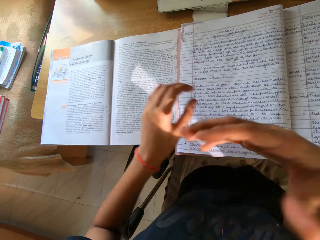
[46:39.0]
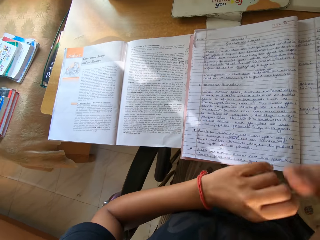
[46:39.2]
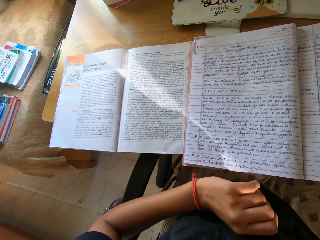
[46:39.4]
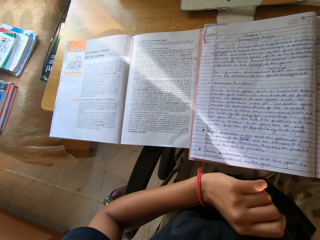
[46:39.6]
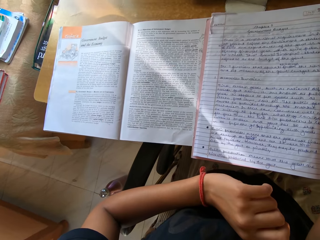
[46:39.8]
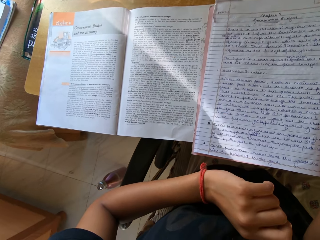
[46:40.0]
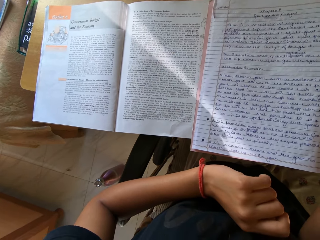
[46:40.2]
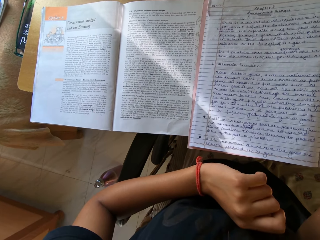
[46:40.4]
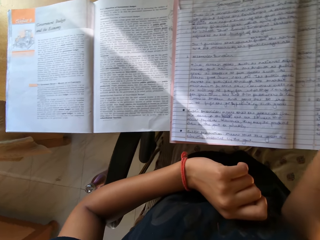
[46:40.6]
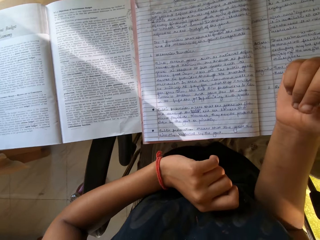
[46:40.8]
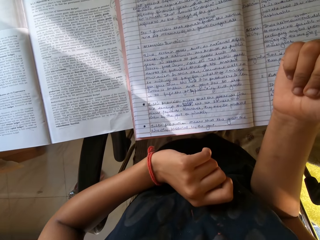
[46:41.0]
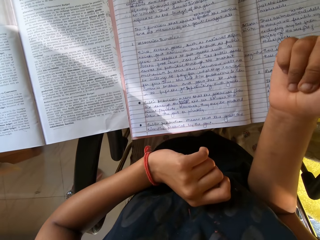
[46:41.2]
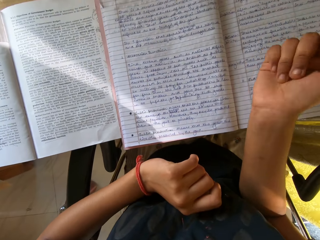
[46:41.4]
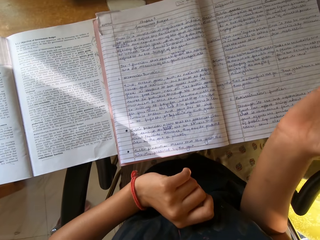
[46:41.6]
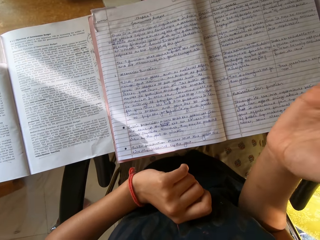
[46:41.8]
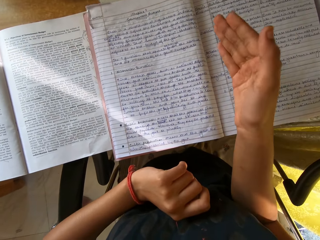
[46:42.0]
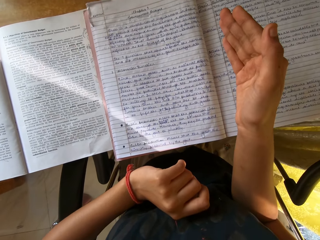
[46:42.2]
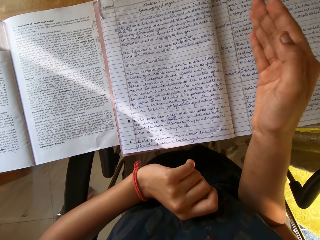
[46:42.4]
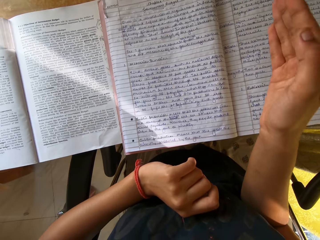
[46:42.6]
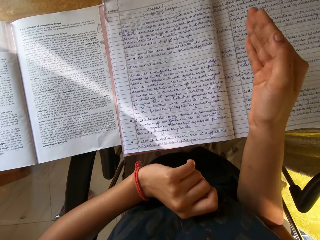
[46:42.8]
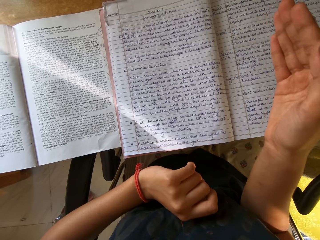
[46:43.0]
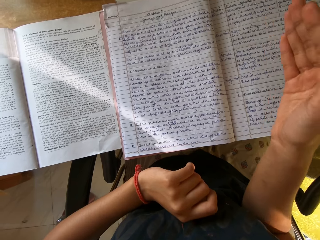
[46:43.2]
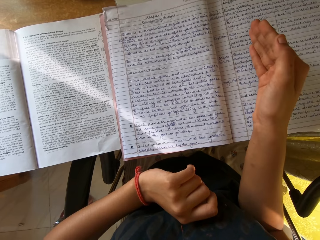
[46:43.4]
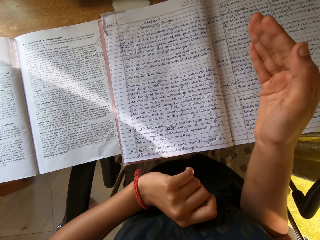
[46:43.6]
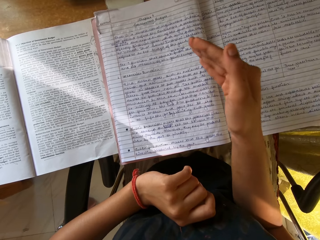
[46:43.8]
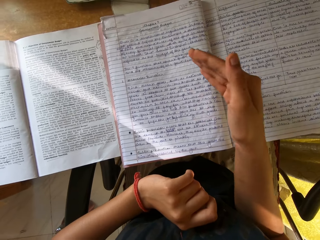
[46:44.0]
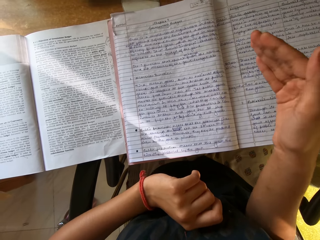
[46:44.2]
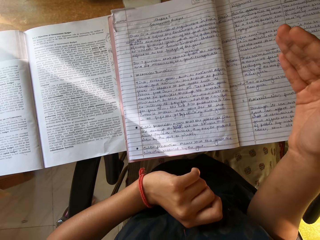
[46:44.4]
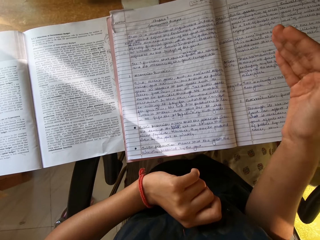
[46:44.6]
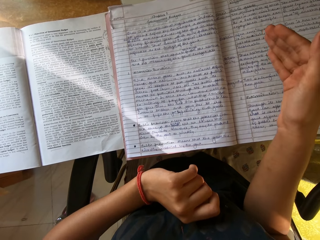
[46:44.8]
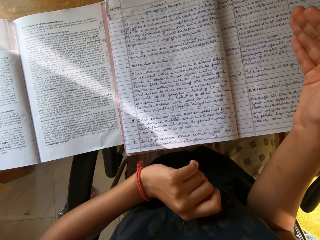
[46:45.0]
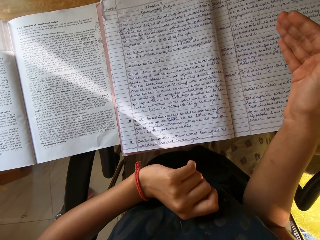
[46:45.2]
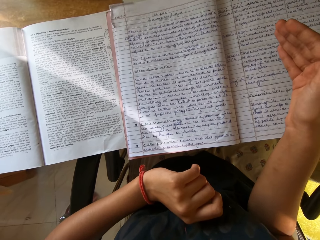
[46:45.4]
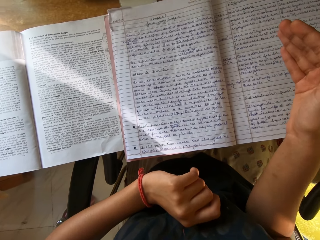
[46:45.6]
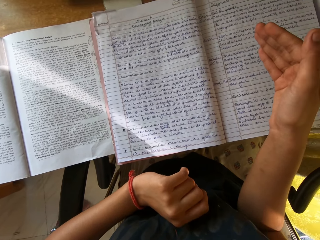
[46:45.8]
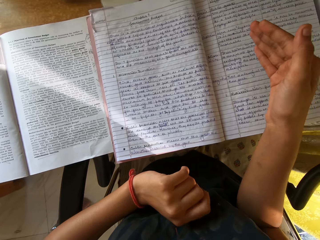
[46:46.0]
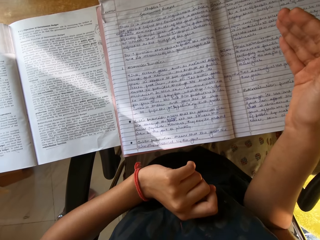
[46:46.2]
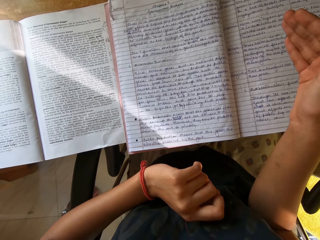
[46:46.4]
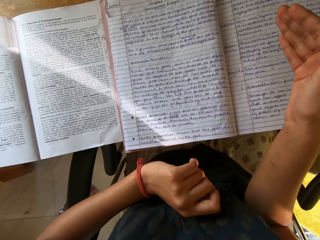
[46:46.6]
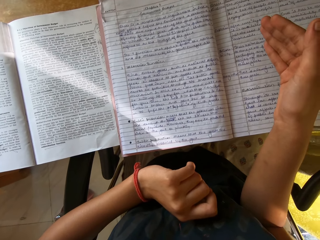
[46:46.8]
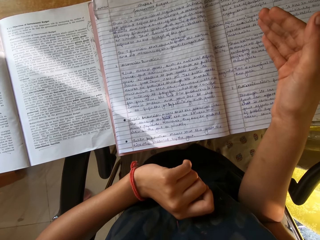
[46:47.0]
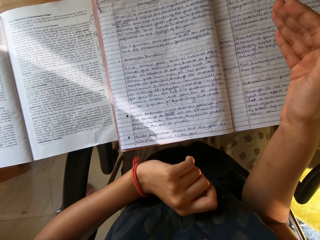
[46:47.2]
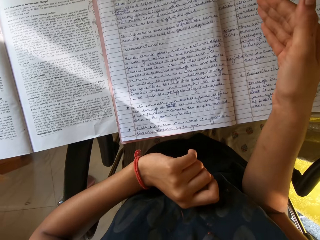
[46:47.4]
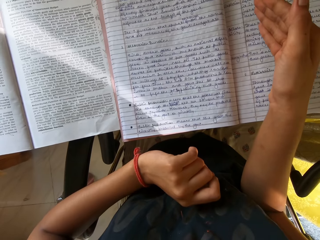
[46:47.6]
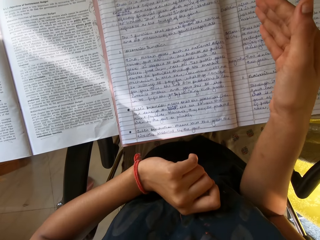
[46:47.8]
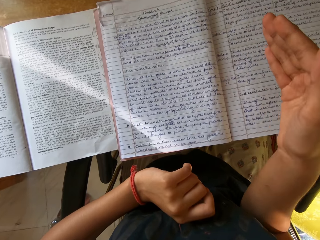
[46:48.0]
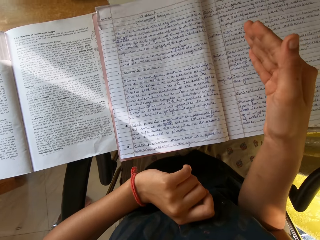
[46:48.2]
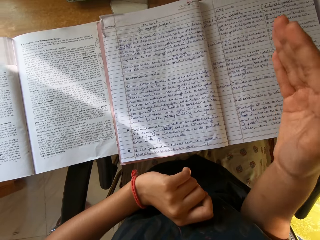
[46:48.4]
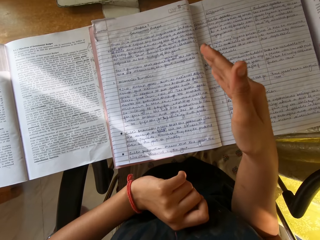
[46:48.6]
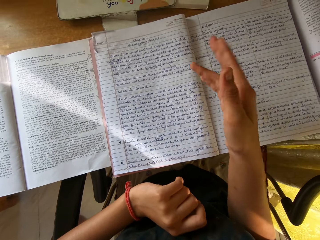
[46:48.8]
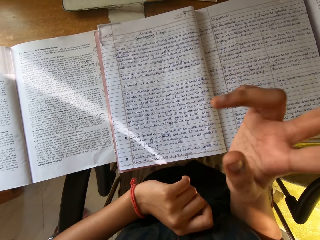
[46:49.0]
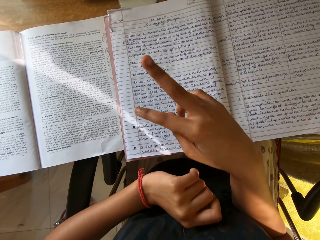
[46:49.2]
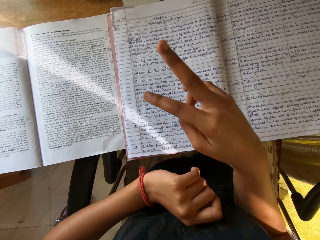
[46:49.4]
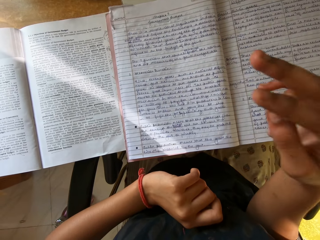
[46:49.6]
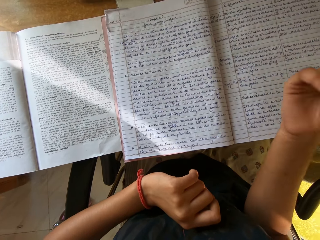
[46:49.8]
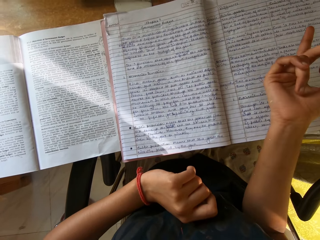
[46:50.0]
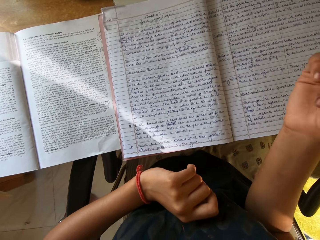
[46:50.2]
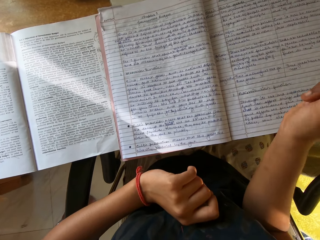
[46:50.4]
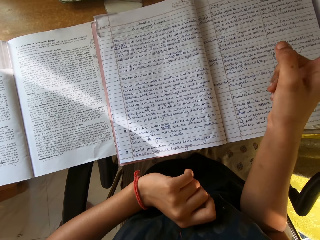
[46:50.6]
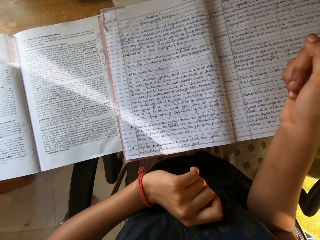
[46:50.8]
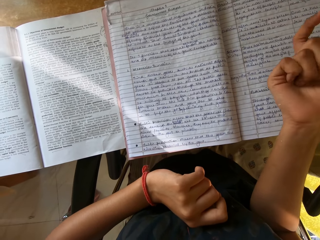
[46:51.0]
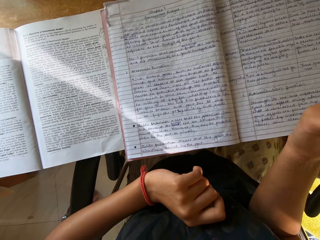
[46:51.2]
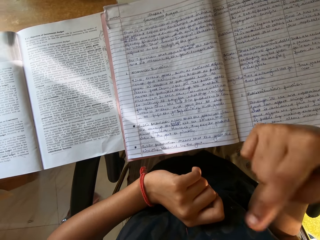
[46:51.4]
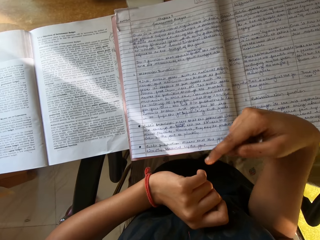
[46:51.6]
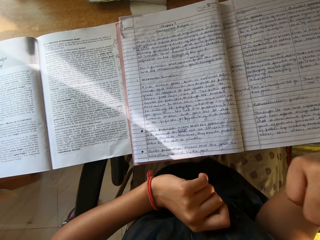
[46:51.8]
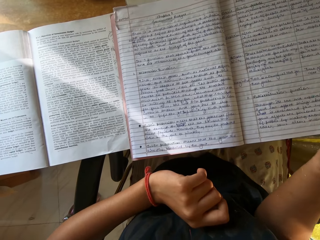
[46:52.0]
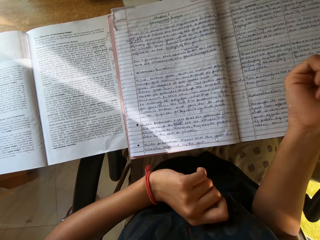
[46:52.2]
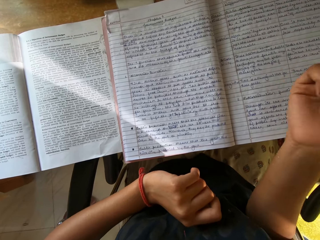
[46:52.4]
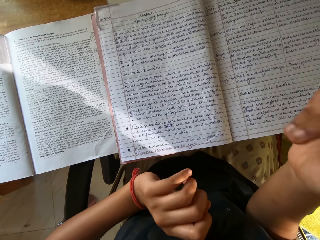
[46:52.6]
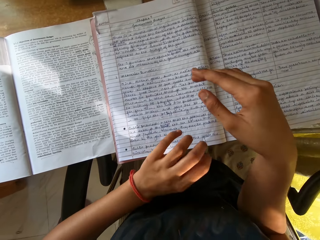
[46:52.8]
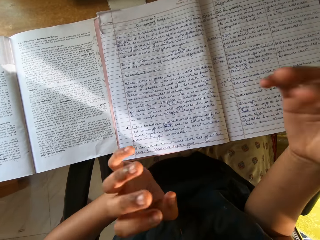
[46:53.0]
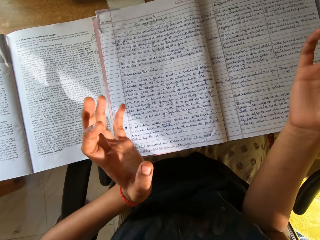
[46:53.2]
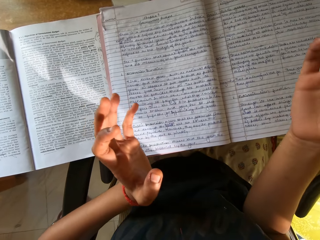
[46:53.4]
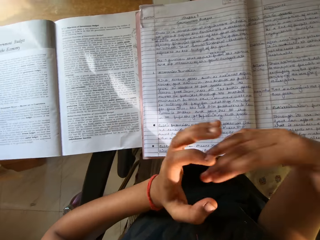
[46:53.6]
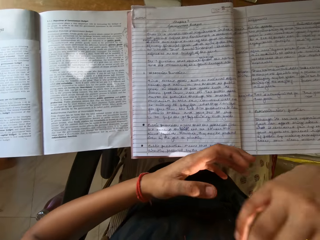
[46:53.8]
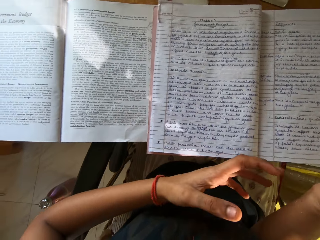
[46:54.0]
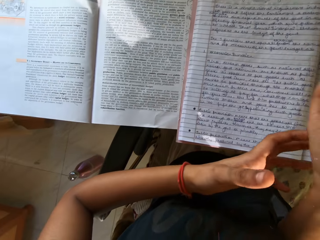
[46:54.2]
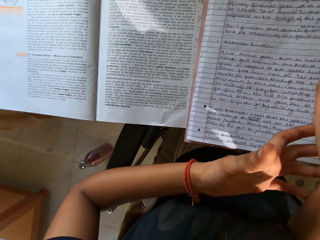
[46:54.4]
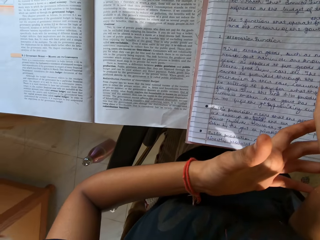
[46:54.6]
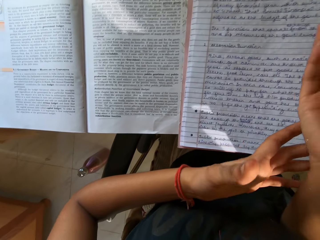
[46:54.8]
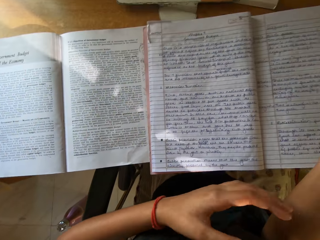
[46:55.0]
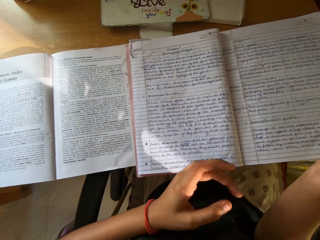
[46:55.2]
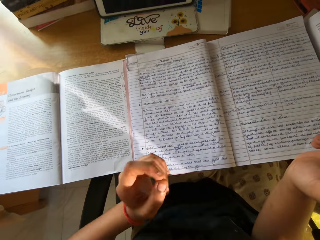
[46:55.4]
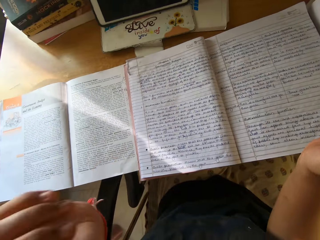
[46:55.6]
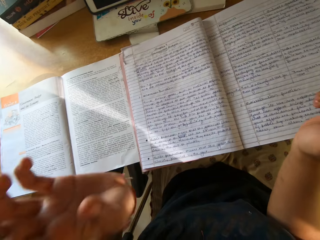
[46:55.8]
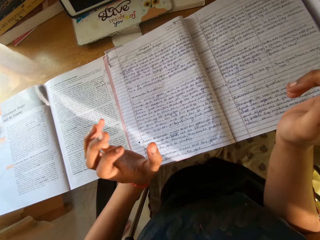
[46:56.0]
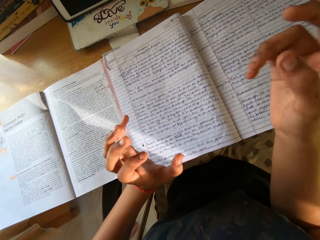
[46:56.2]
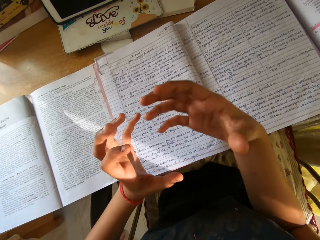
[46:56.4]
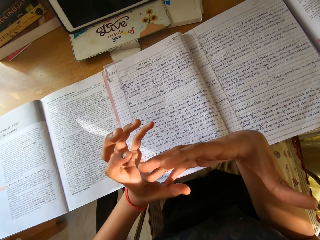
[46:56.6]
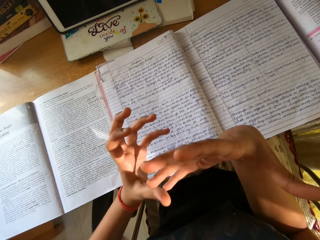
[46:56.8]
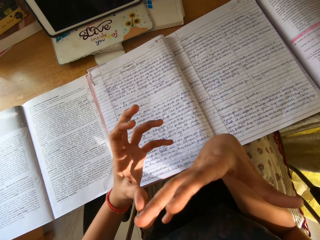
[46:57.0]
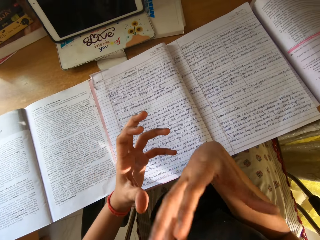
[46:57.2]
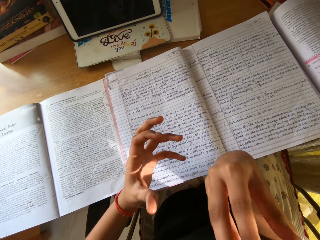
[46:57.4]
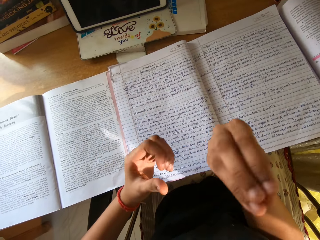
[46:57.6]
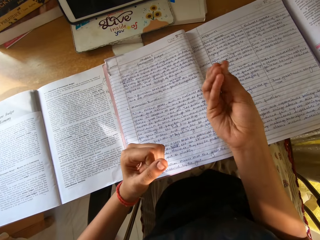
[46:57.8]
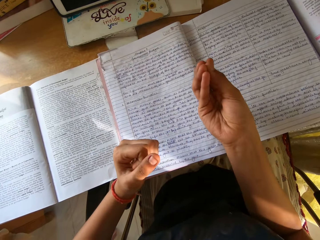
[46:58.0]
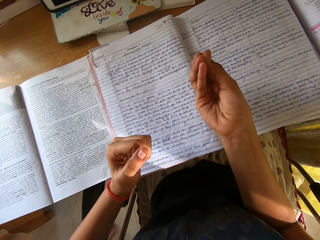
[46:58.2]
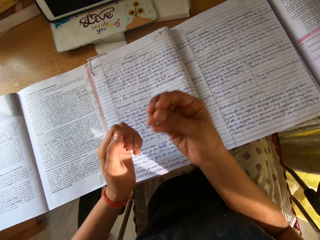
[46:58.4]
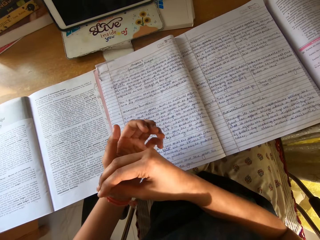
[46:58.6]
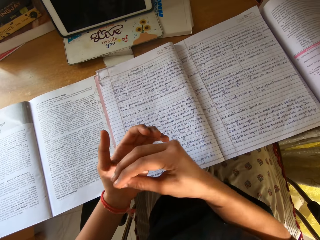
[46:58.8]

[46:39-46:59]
The camera wearer reads the exercise book. They make a gesture. They use gestures. They read the exercise book.

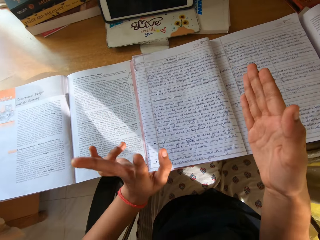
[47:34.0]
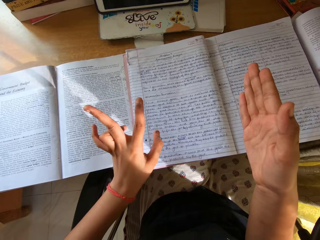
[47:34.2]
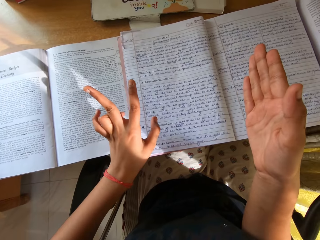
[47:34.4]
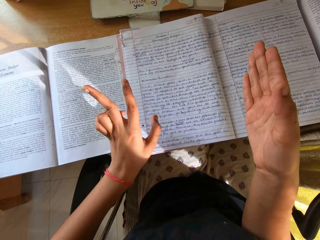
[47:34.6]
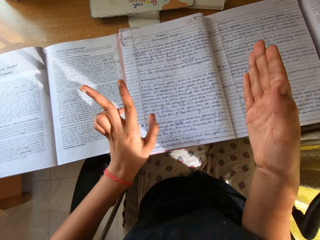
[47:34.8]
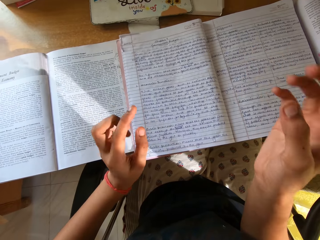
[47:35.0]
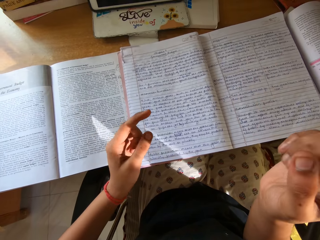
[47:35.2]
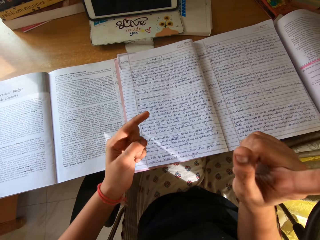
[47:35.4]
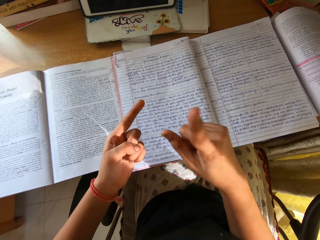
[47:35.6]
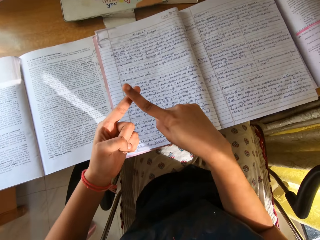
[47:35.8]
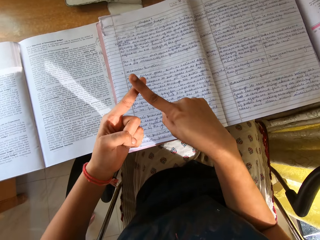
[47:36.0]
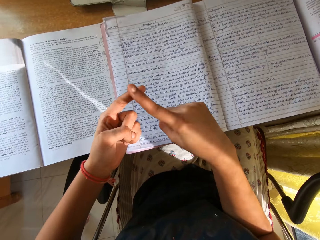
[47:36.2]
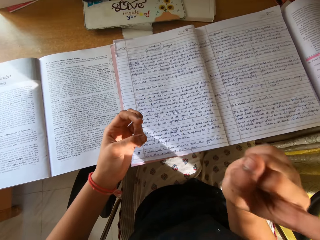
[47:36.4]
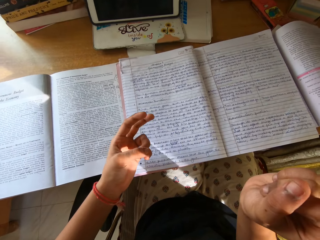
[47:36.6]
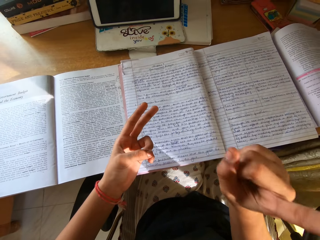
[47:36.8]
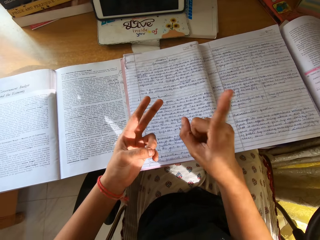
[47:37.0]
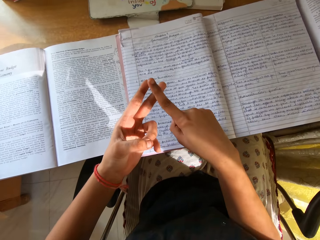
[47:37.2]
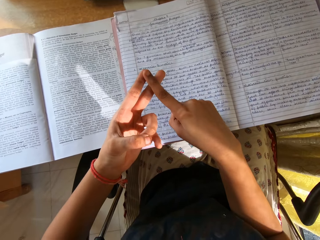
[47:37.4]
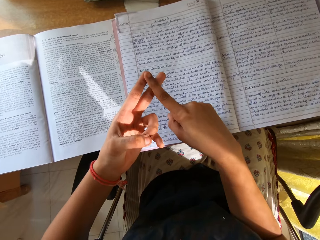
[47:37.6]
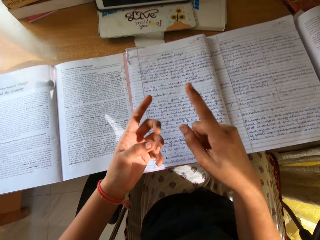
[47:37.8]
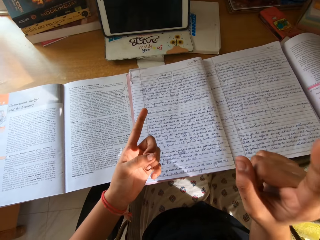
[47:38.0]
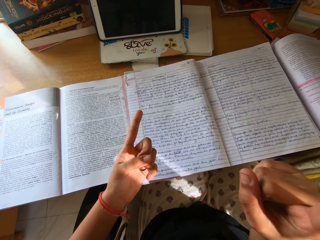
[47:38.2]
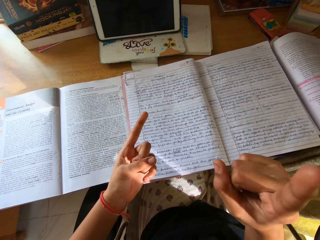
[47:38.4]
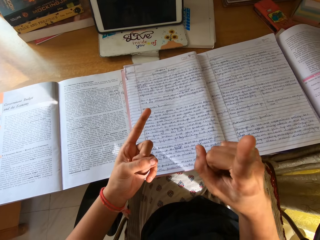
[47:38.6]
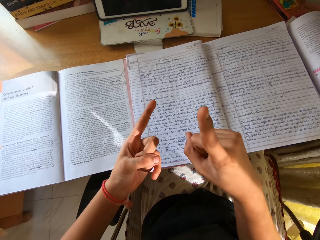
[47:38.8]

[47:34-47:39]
The camera wearer counts fingers.
